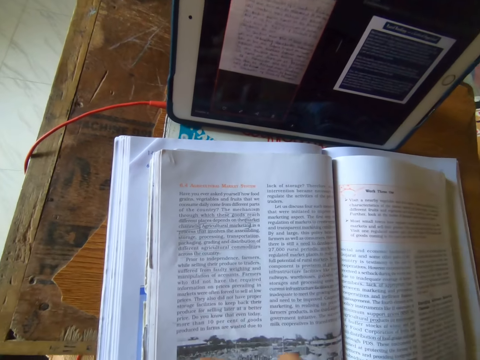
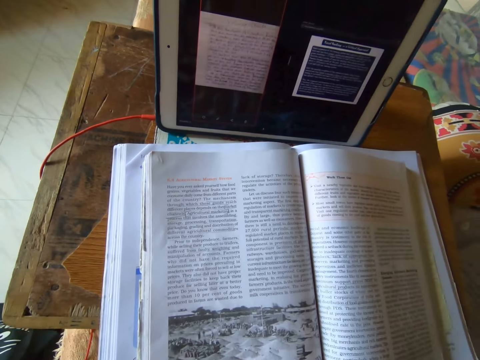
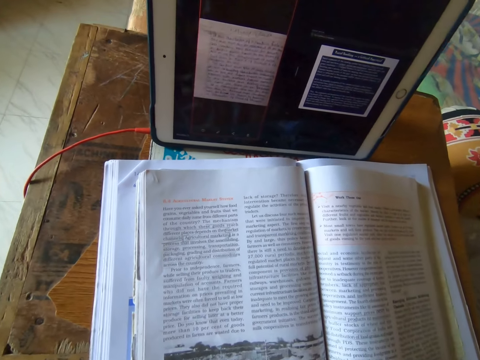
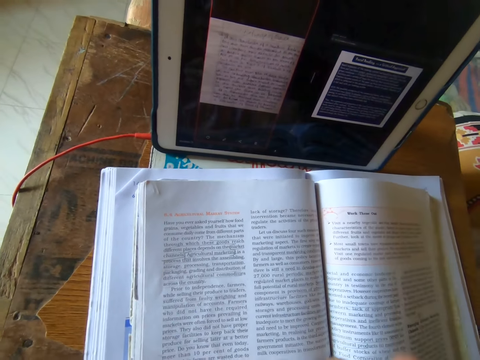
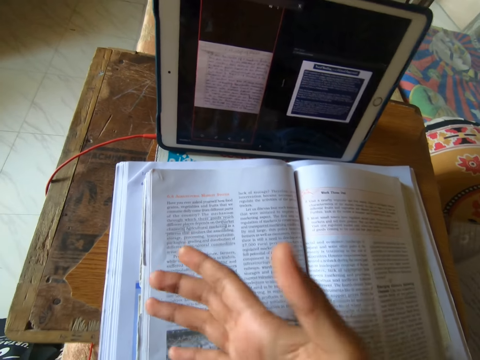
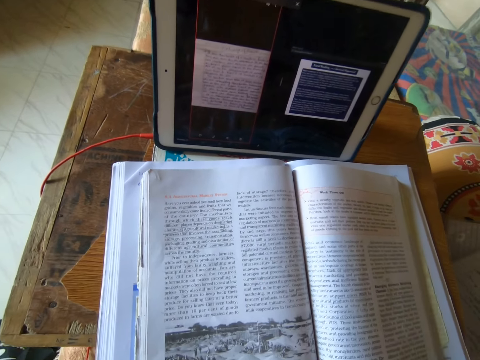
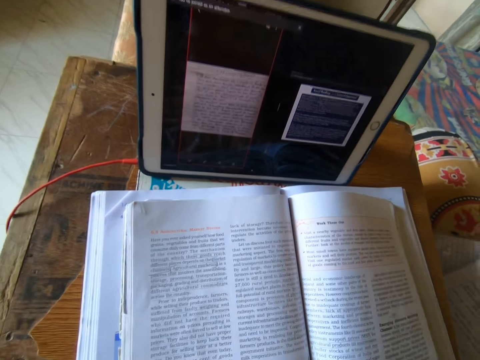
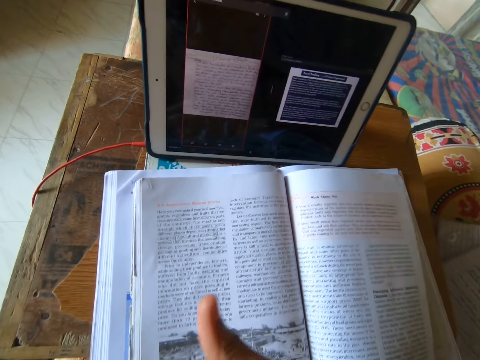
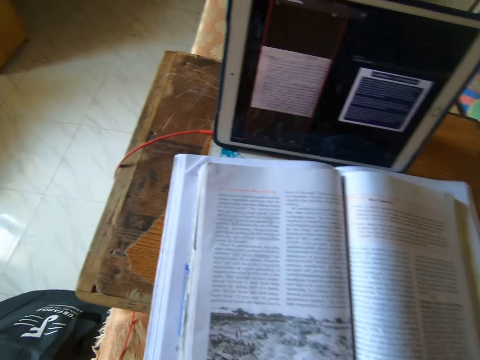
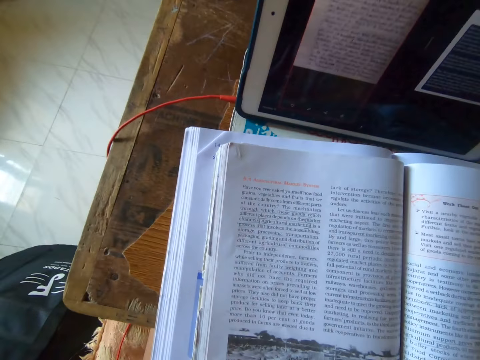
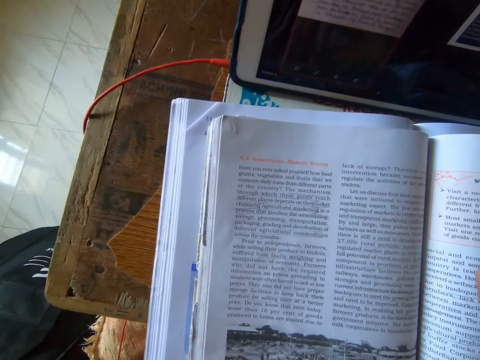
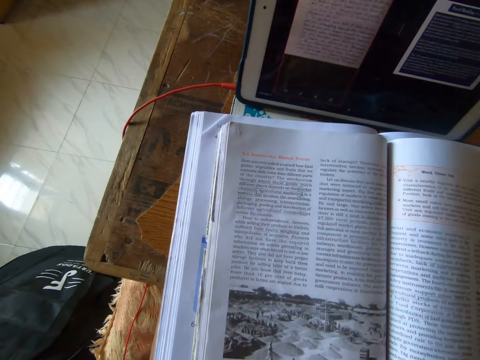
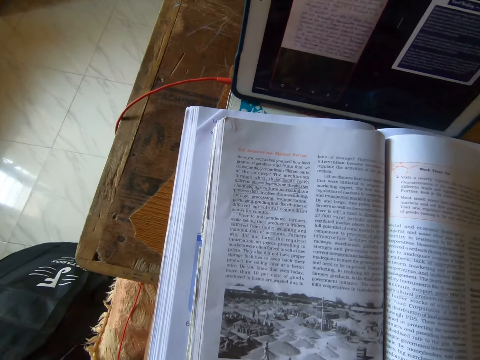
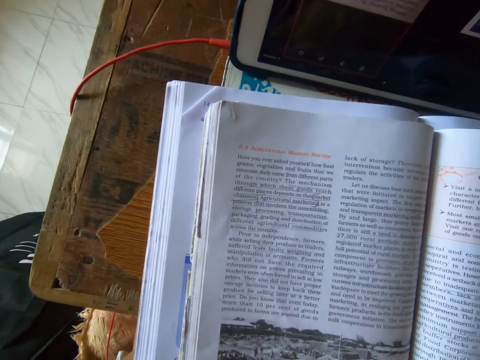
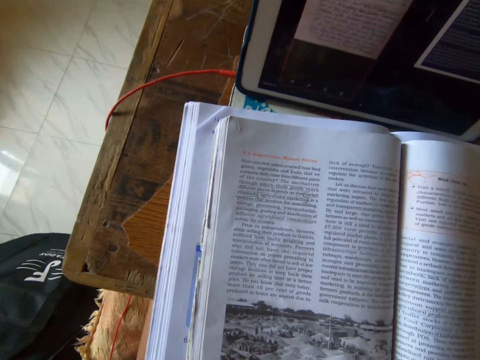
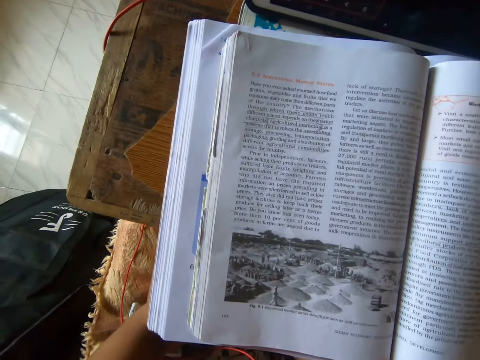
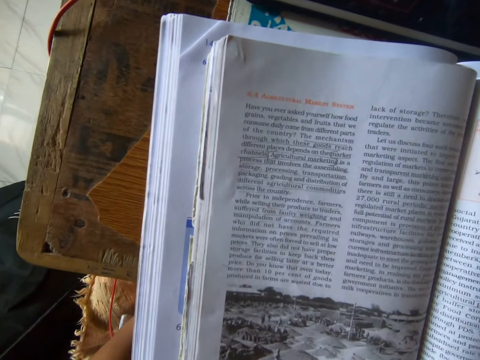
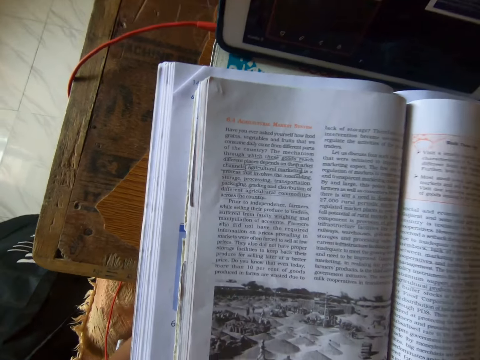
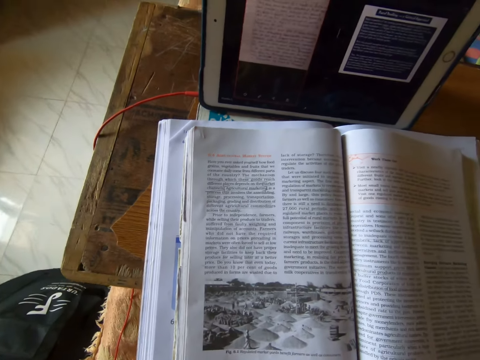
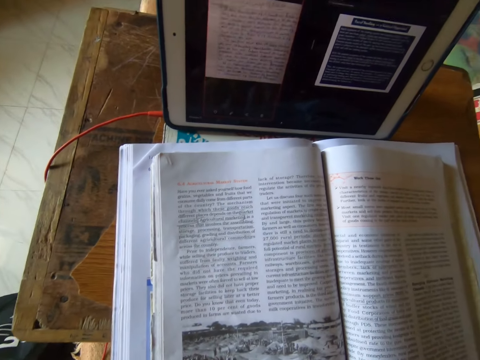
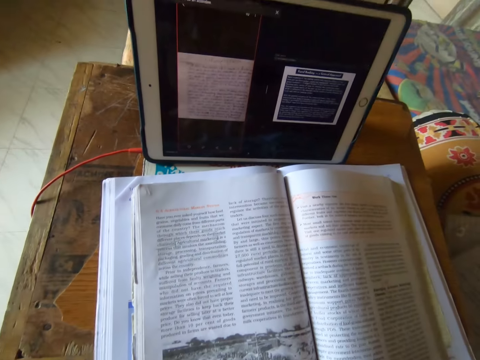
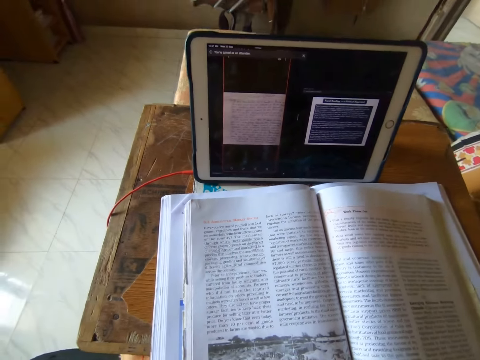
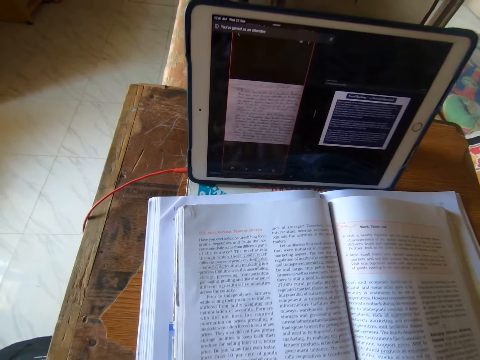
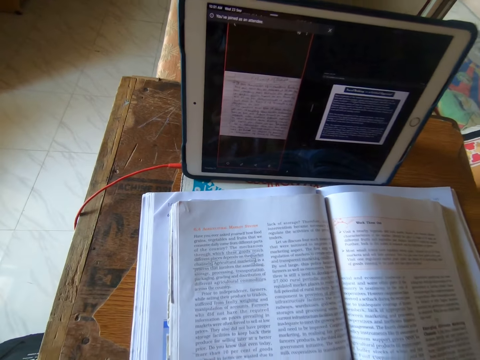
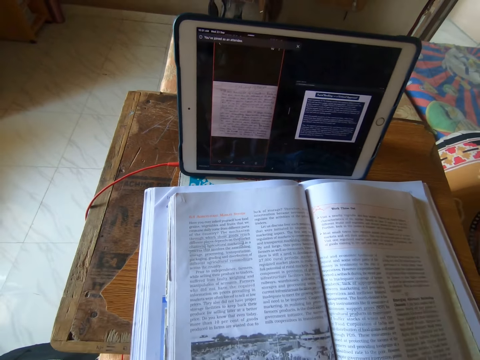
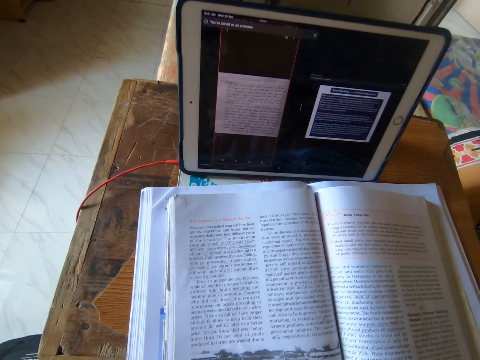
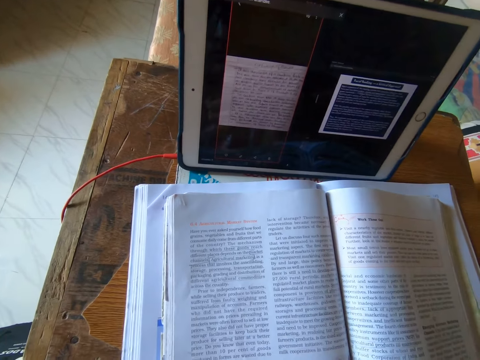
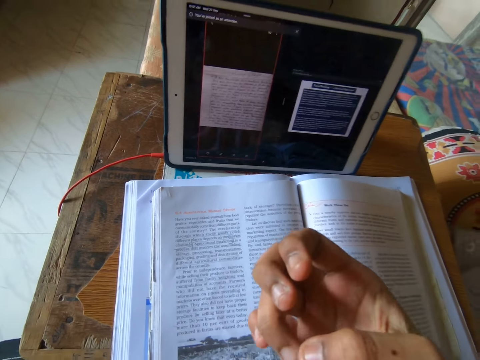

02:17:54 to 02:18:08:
The camera wearer studies the textbook quietly.

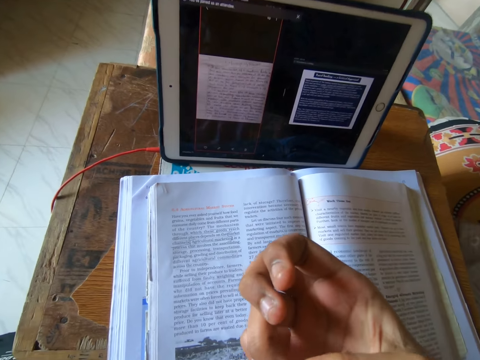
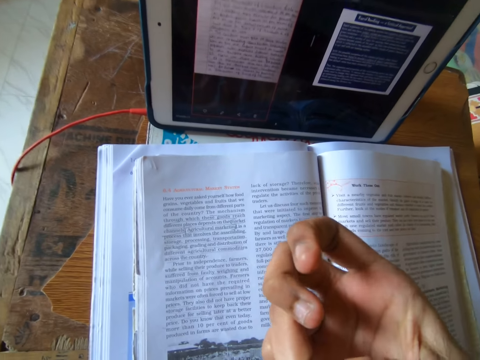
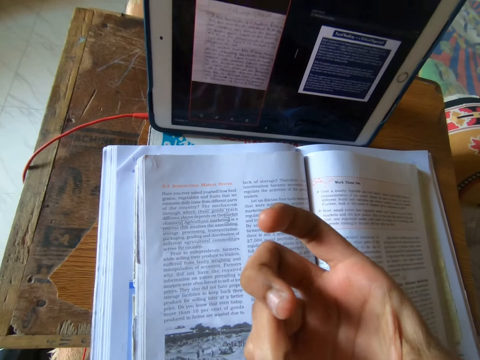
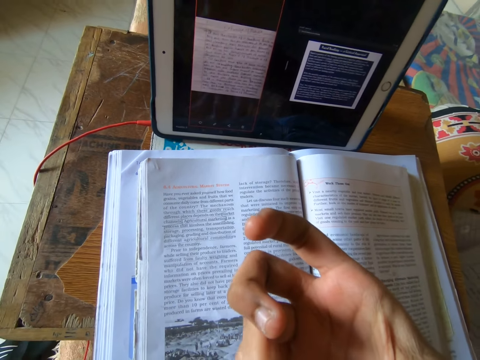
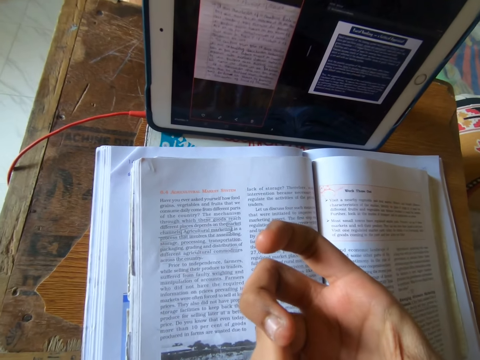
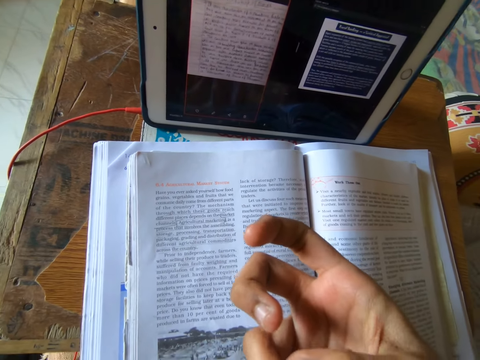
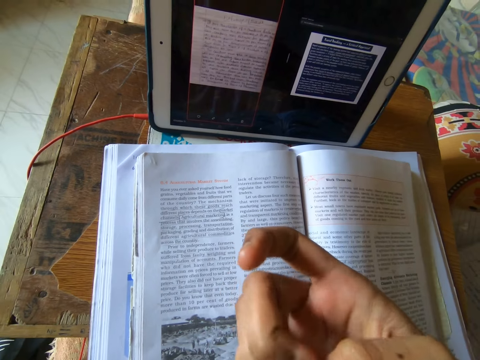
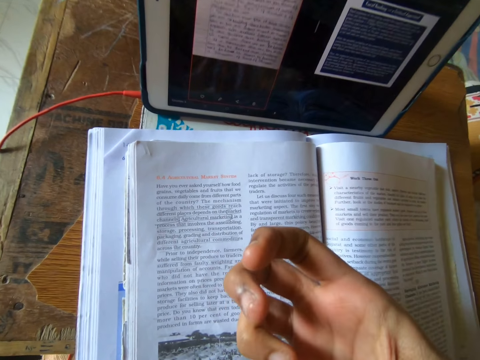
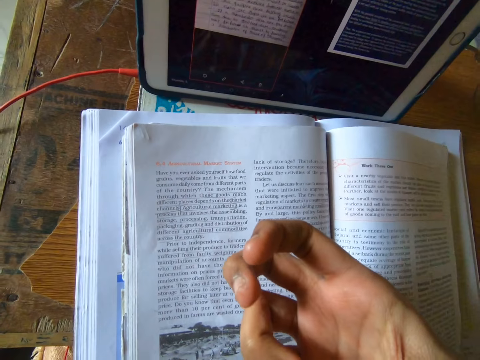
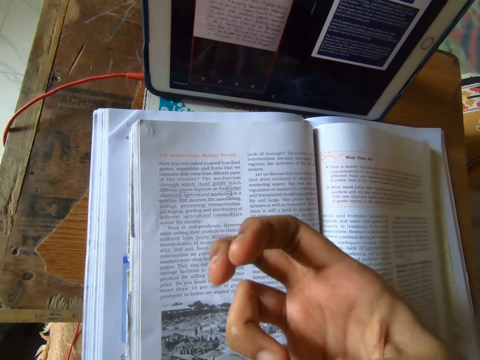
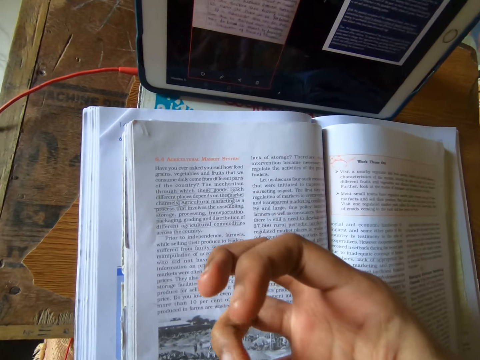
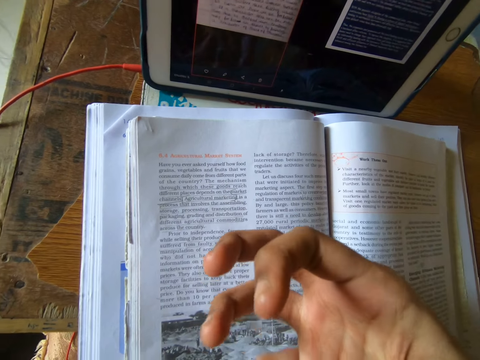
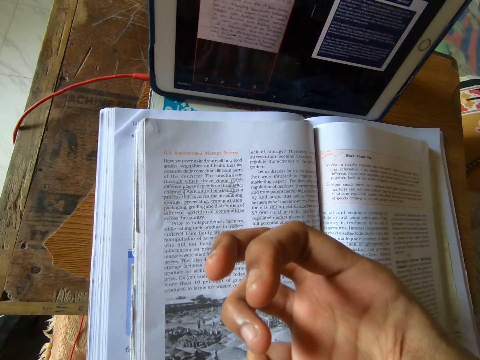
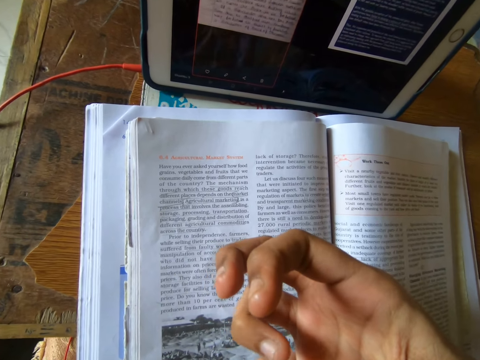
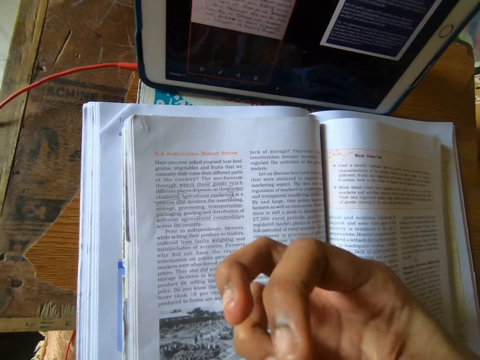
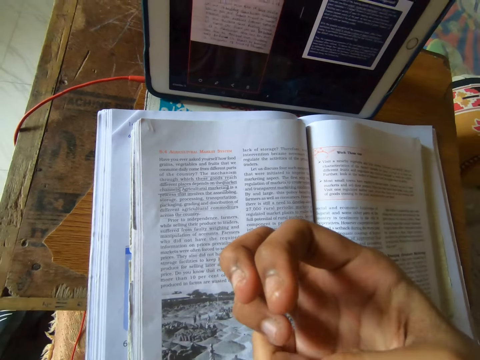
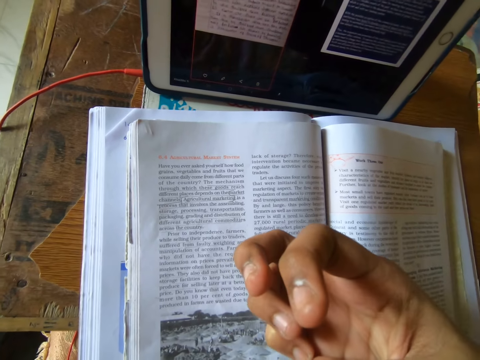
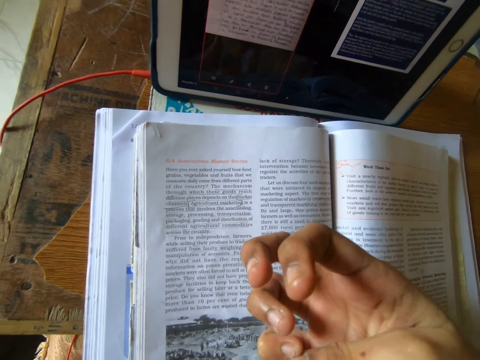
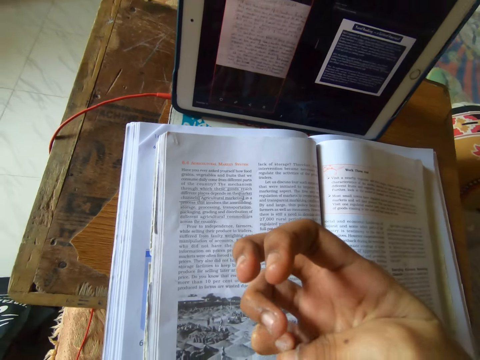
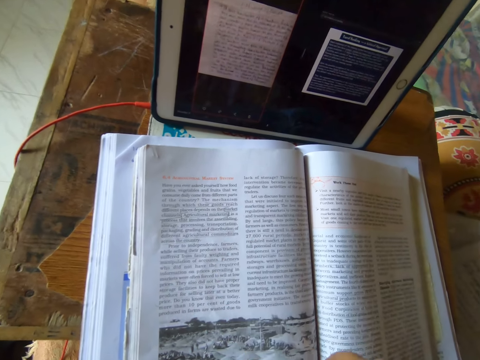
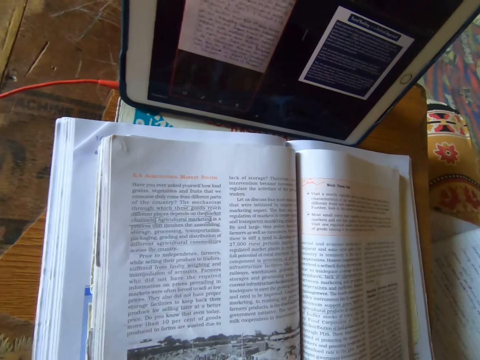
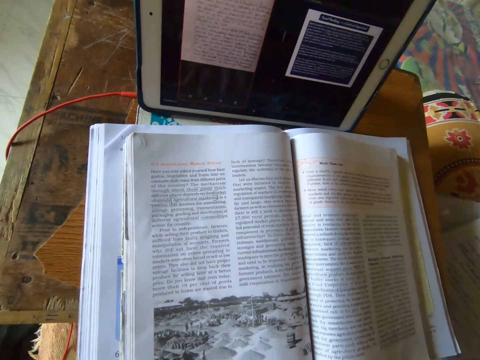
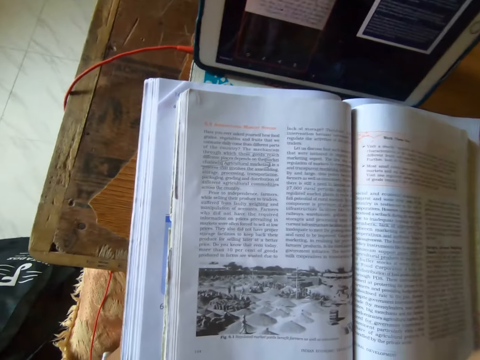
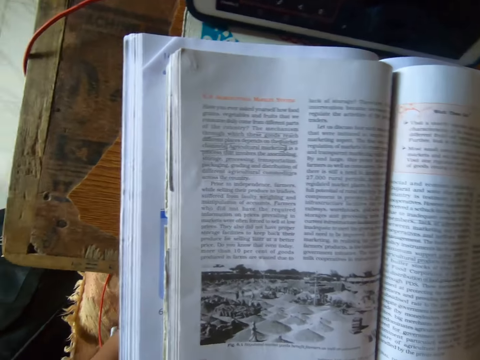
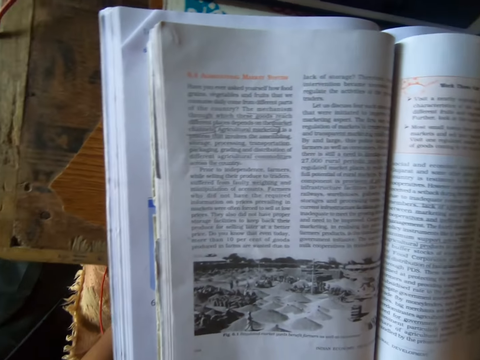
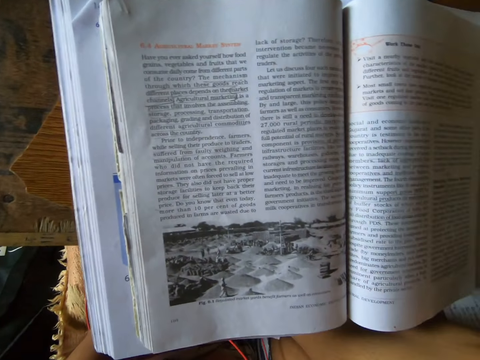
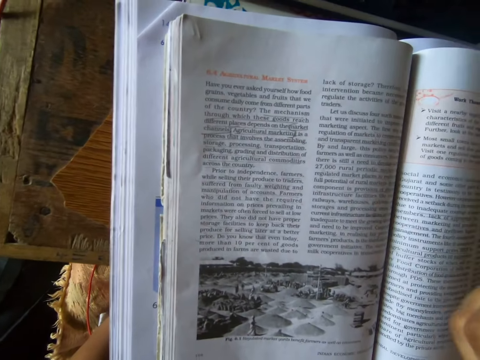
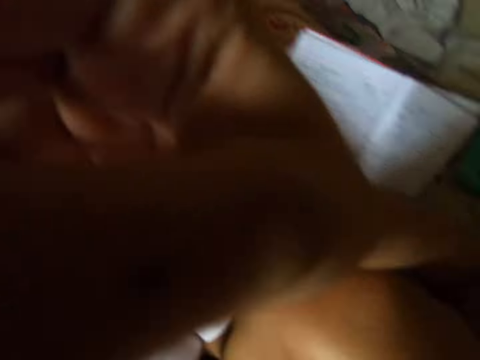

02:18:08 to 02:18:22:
The camera wearer makes a counting motion with her right fingers. She looks at her hand. She moves the fingers. She studies the textbook quietly.
